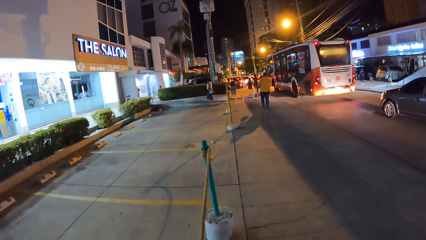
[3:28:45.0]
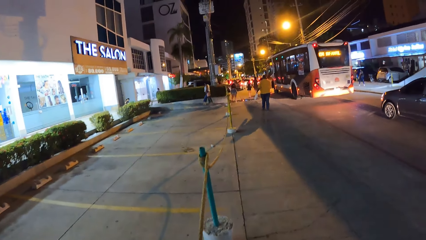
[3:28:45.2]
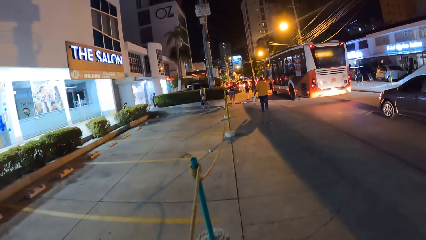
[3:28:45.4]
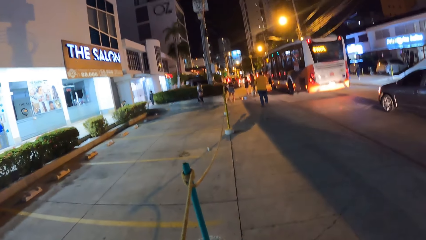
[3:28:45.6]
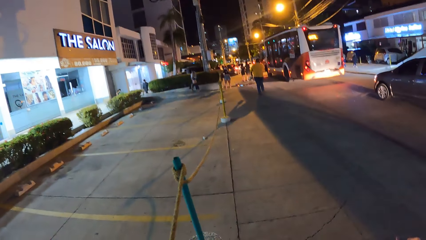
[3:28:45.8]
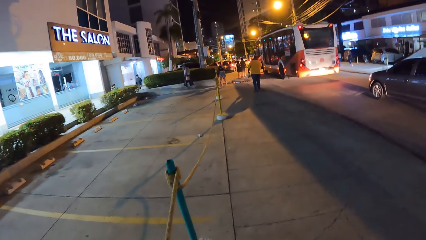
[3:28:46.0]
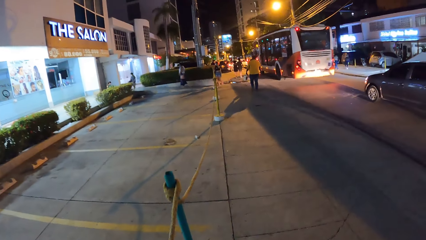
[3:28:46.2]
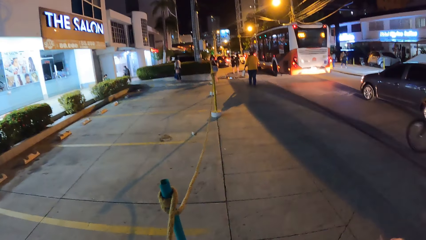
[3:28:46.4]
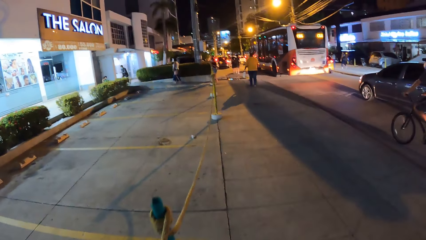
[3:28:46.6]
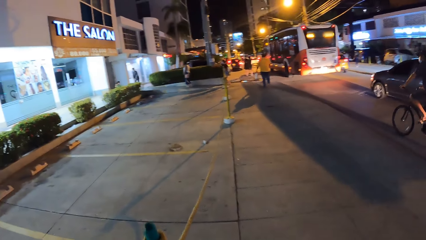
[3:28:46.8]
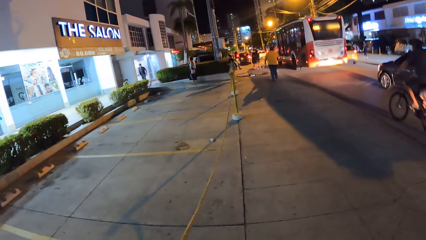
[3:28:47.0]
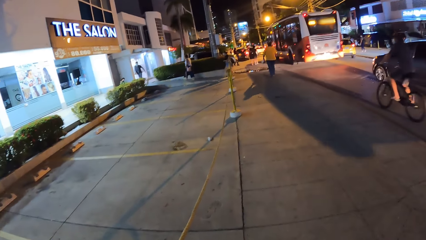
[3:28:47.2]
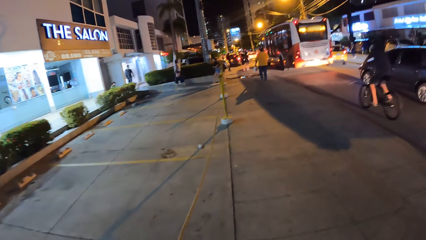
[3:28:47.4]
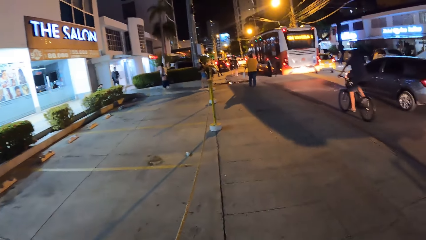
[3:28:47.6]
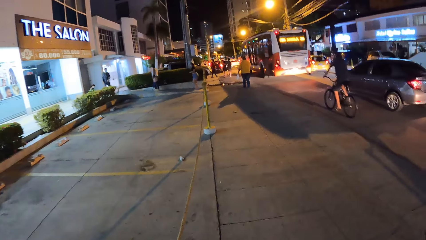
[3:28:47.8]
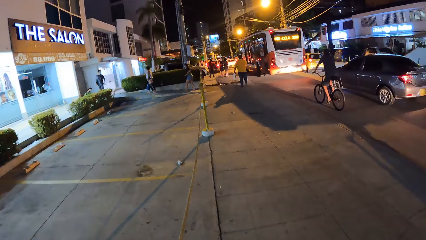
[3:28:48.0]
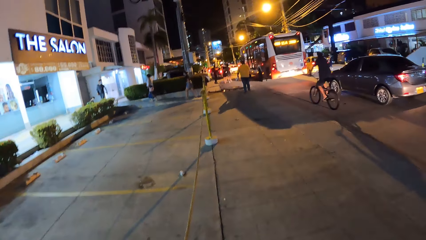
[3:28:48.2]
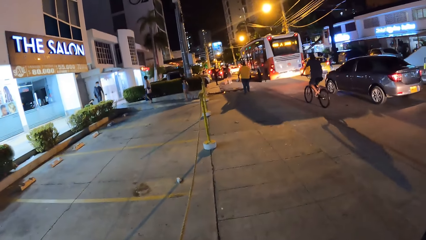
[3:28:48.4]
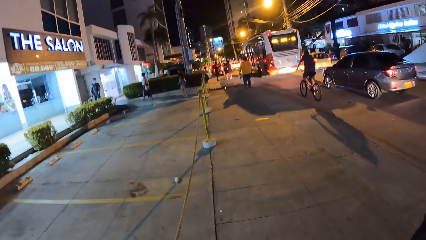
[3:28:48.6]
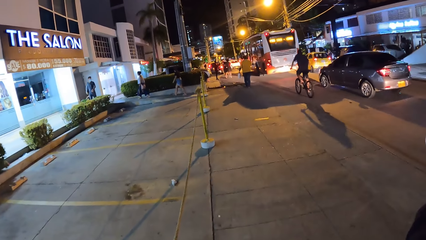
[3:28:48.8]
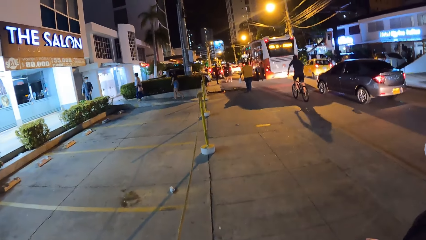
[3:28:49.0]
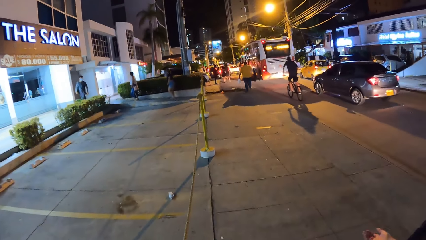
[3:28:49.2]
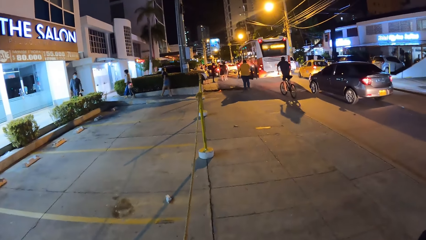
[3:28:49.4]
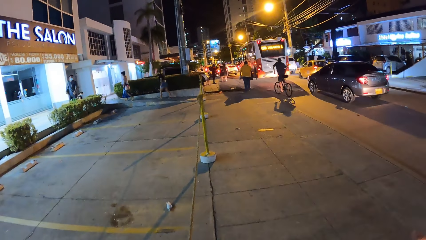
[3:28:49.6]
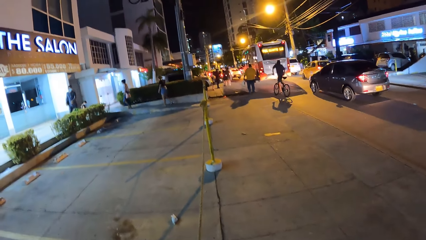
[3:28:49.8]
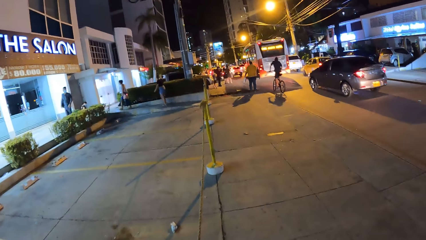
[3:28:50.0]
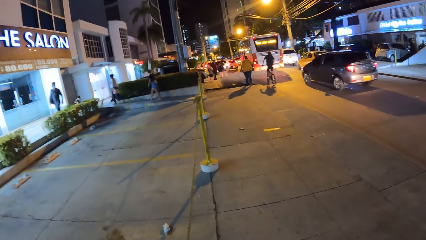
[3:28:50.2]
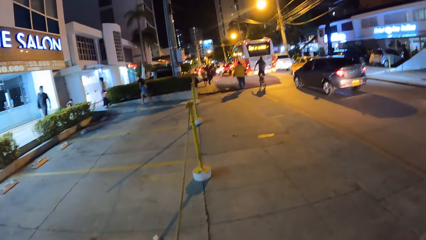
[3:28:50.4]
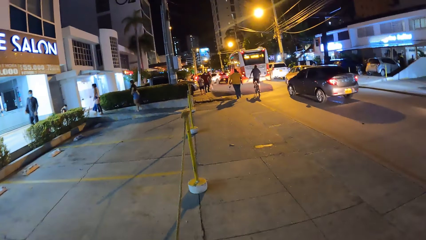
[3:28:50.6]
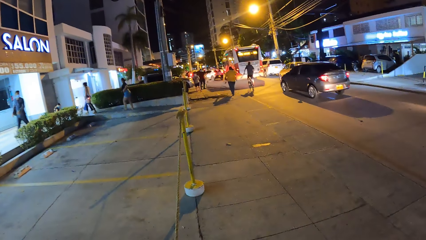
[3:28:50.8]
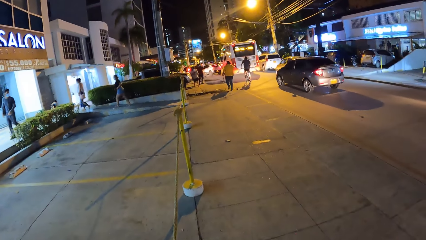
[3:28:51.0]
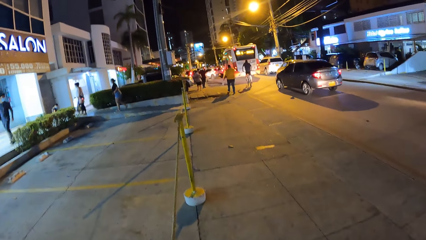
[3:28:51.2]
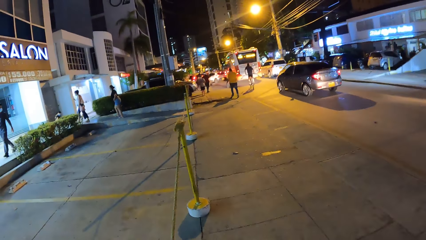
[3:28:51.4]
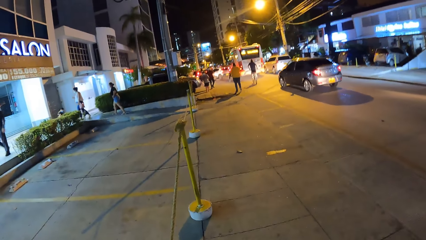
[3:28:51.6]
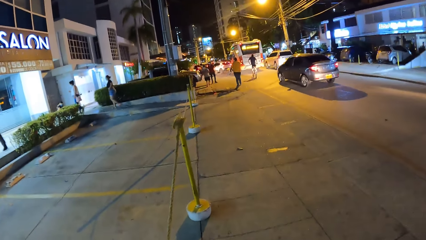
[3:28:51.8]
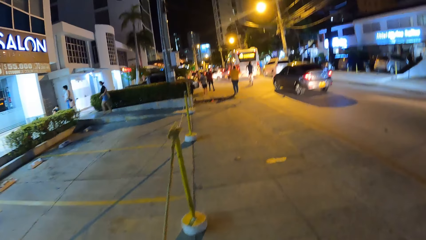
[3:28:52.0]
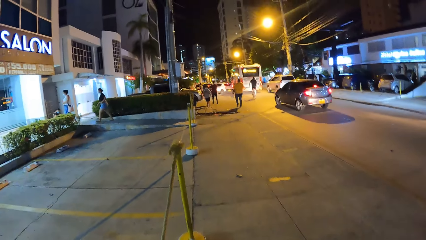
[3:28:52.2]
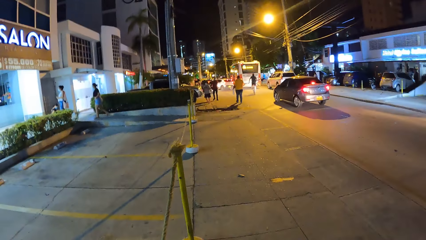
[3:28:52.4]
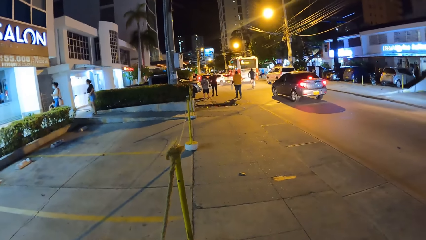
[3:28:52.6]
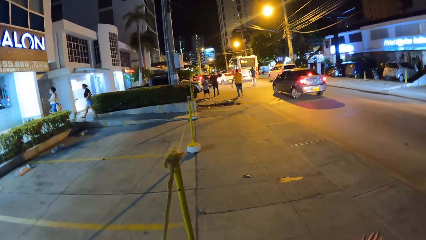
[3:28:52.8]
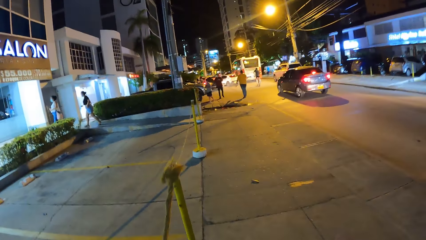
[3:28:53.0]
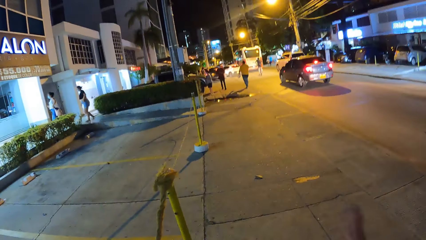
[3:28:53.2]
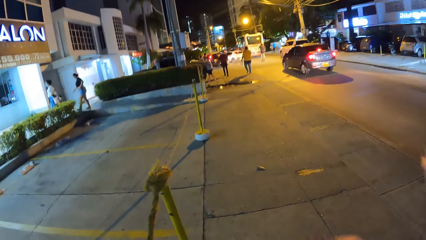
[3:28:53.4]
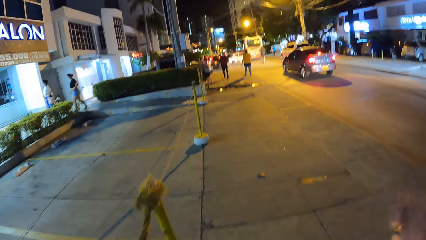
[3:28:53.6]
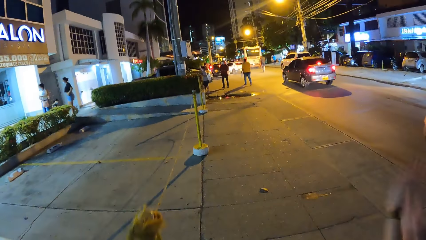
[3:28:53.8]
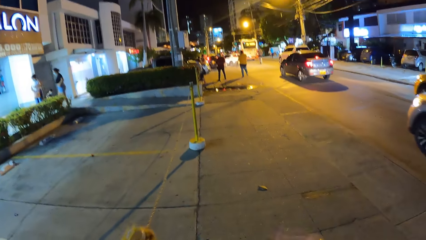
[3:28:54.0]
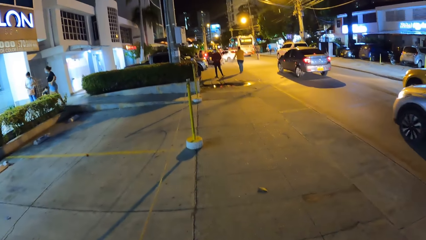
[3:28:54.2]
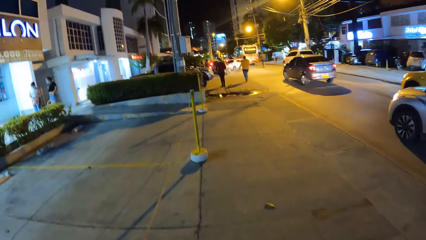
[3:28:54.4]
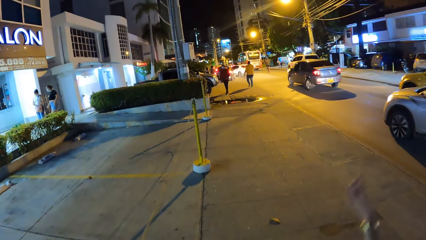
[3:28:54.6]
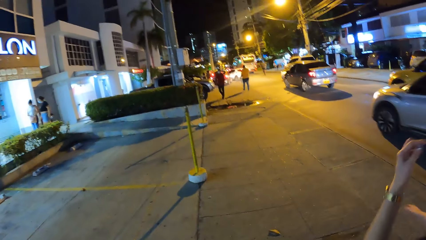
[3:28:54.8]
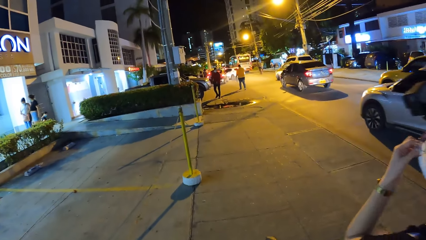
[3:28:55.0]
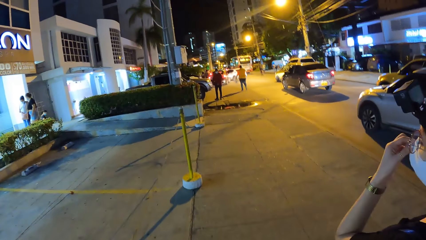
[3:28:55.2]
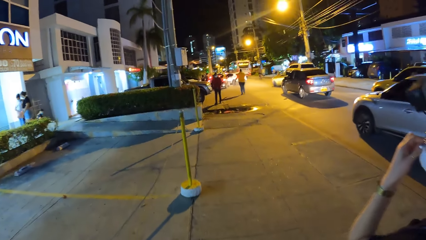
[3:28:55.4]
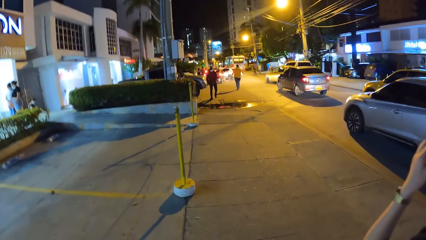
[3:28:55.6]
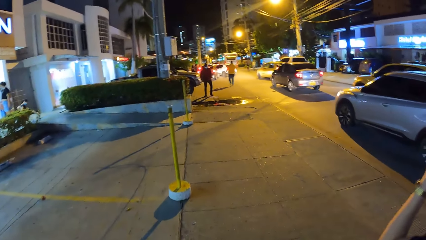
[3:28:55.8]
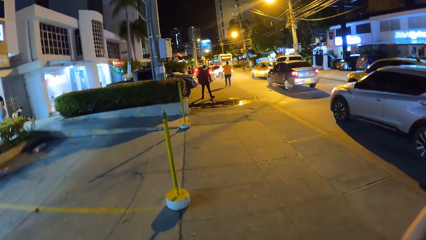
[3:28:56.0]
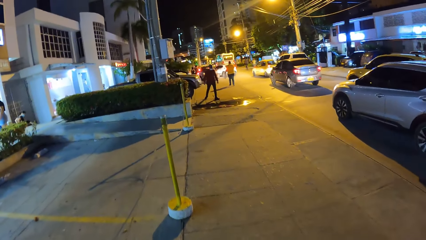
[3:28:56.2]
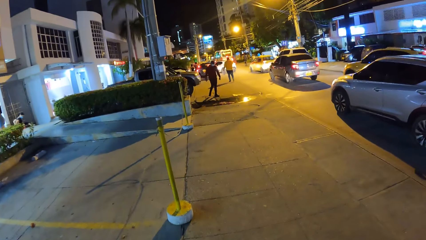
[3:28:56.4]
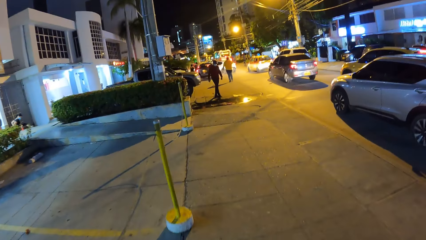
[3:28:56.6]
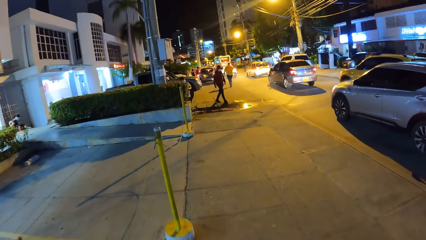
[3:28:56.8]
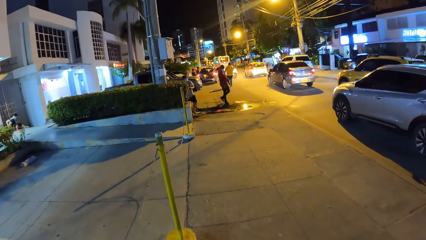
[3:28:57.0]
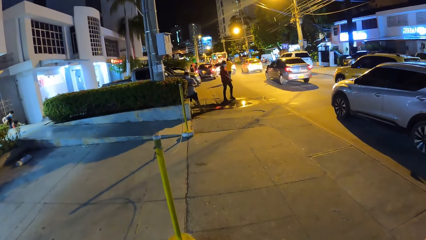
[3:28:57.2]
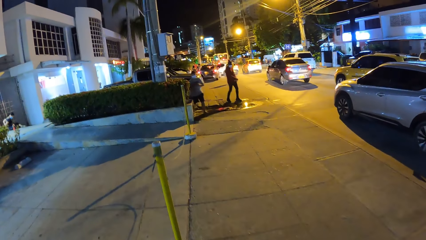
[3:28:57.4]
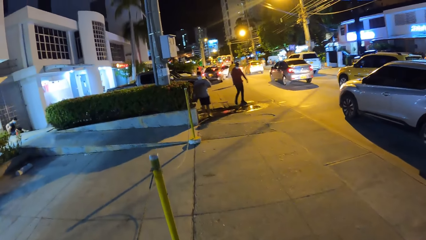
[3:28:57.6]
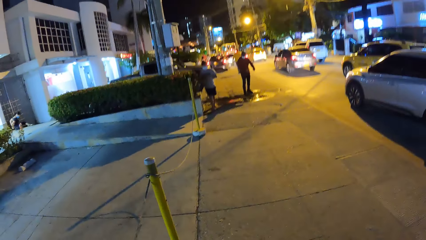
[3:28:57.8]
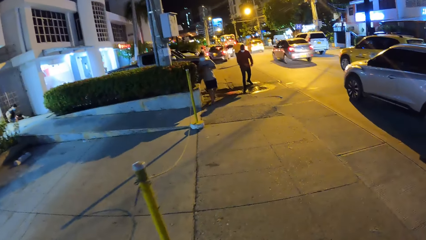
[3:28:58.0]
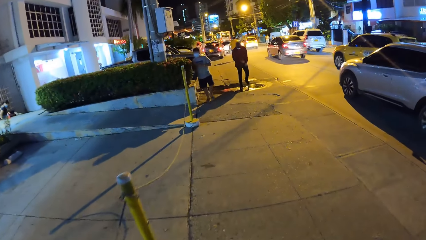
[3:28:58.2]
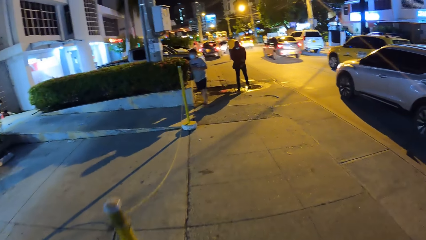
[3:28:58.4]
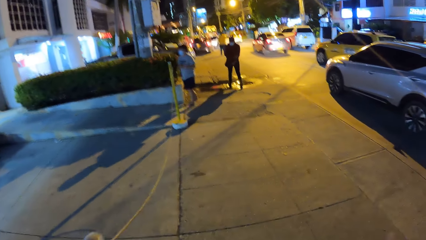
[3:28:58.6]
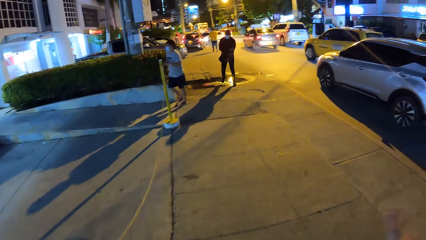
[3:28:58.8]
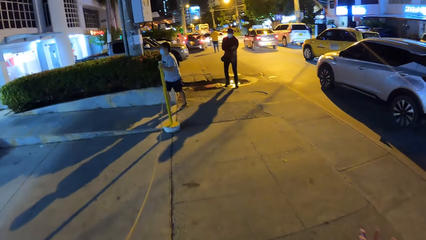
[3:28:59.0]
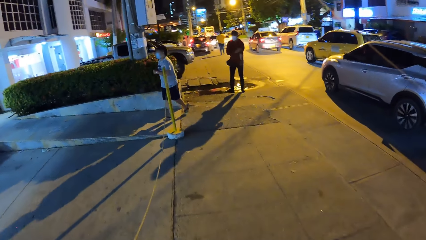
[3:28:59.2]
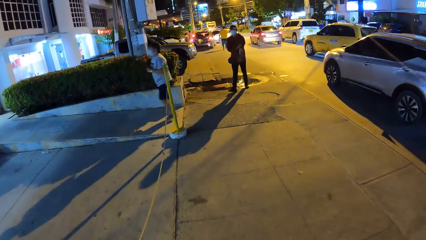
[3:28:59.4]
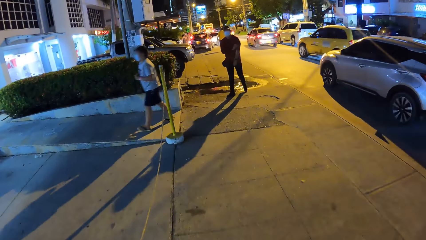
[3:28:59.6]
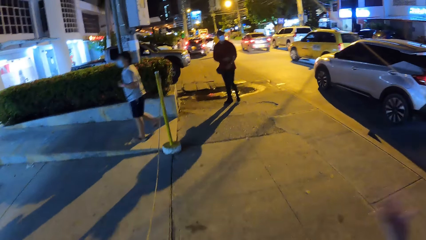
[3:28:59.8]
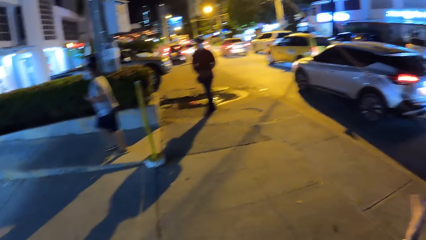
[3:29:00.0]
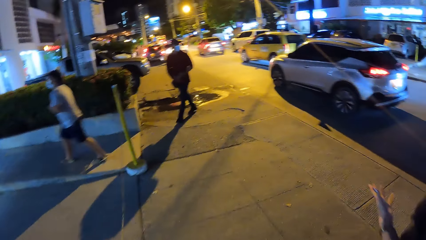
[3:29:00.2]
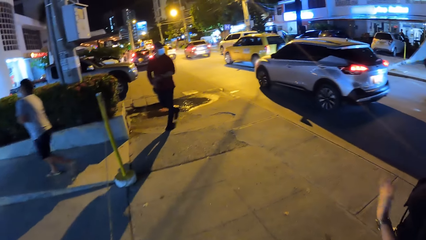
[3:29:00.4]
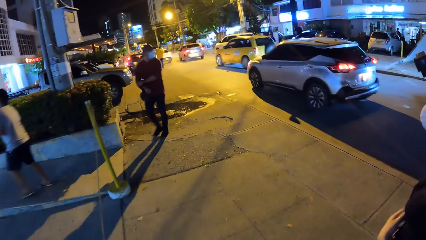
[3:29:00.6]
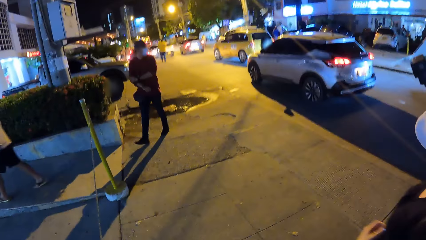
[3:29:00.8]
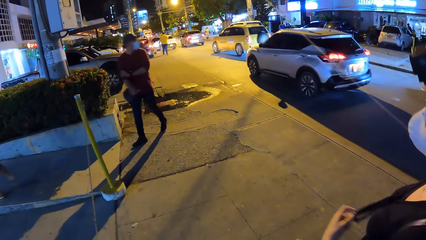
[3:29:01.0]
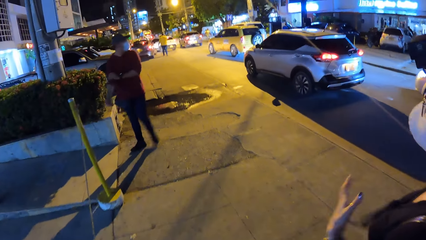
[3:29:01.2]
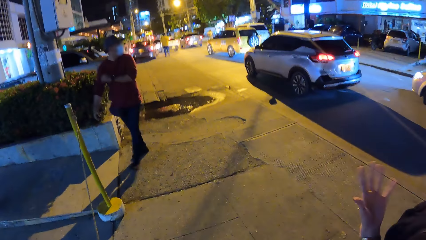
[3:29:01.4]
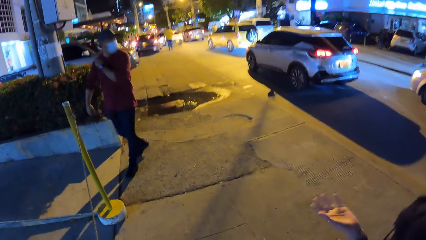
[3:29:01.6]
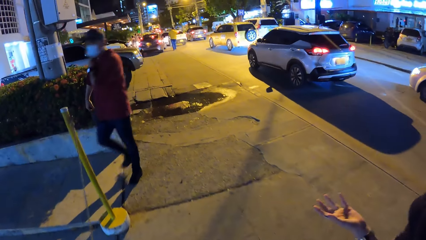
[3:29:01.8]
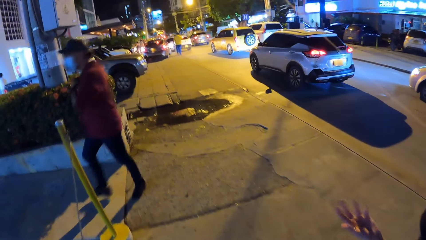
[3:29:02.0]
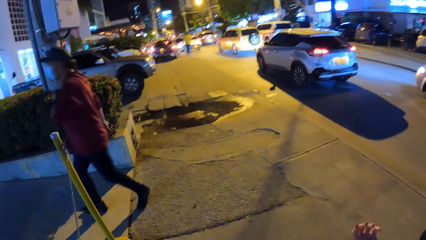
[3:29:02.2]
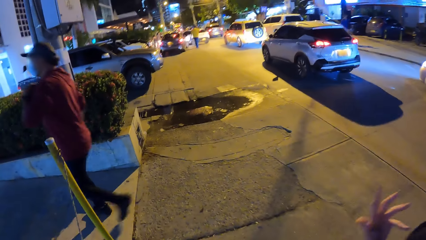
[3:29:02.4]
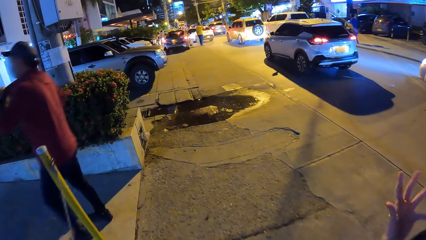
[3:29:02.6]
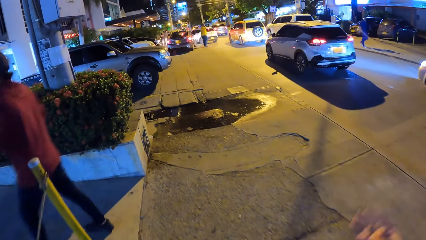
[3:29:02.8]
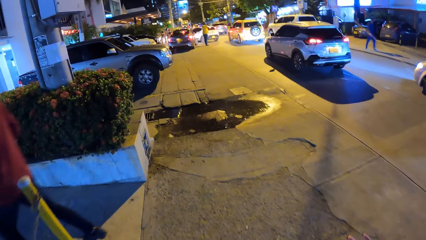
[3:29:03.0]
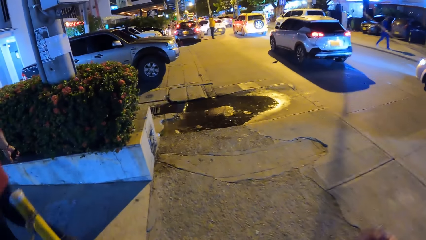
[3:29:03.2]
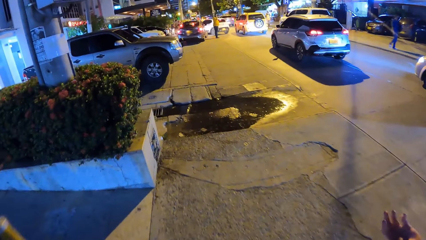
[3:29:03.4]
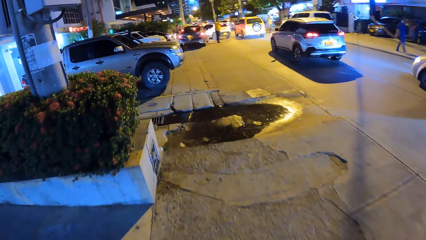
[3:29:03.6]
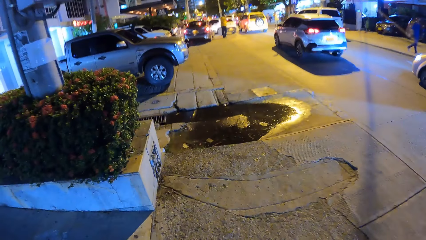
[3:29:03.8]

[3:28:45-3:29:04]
A cyclist rides past the camera wearer on the road. A white jeep drives past the camera wearer on the road. The woman scratches her face with her left hand.
